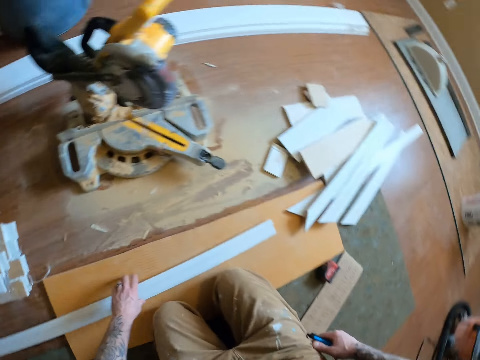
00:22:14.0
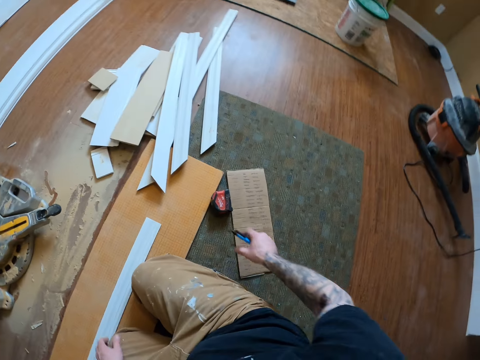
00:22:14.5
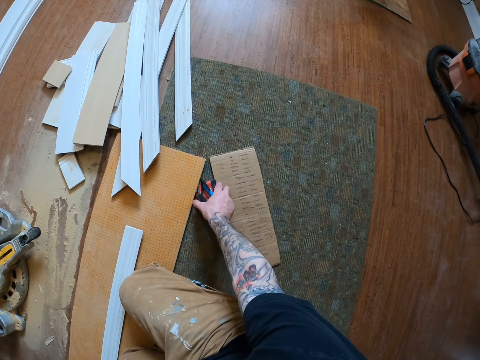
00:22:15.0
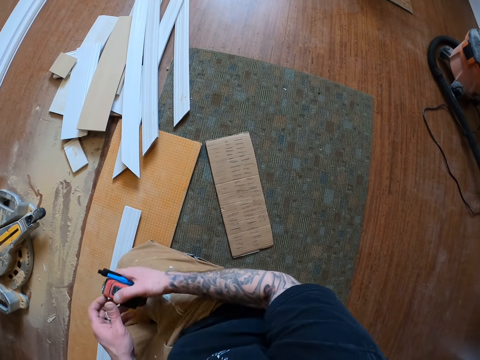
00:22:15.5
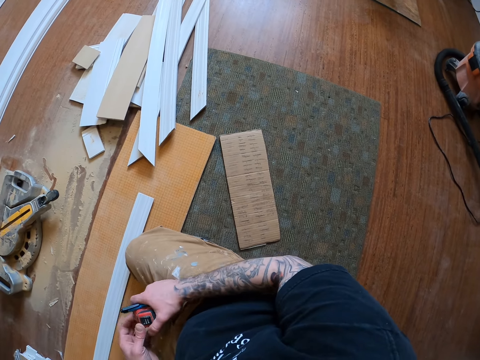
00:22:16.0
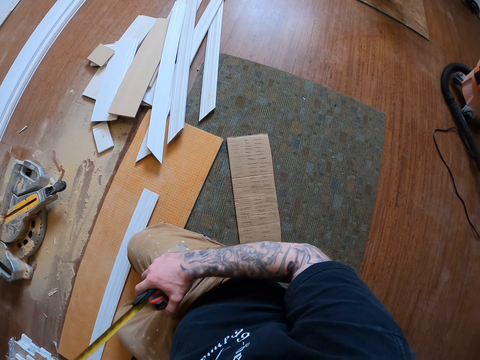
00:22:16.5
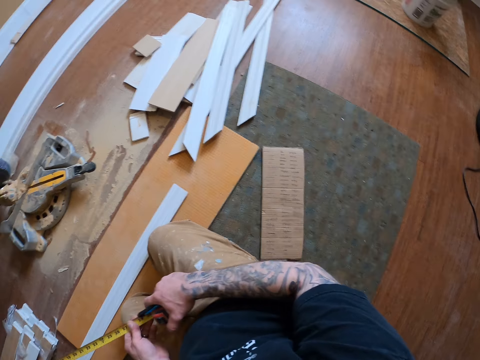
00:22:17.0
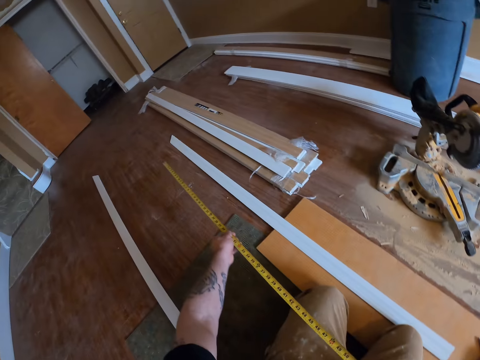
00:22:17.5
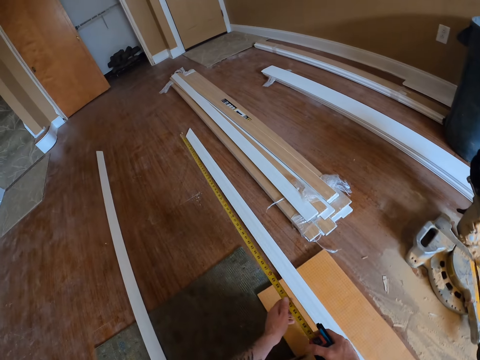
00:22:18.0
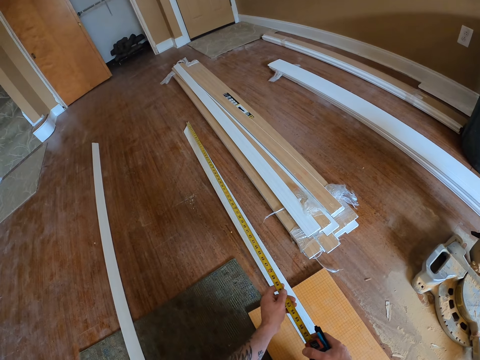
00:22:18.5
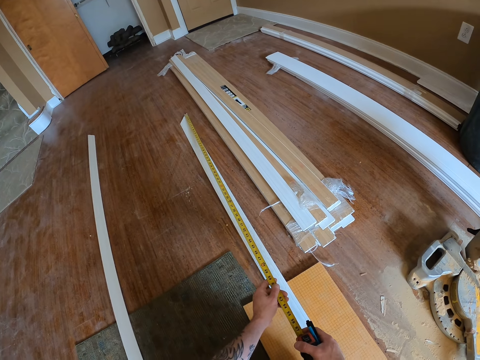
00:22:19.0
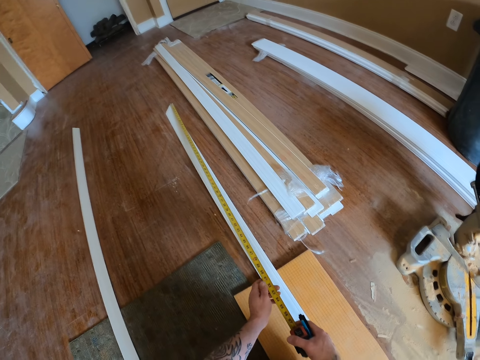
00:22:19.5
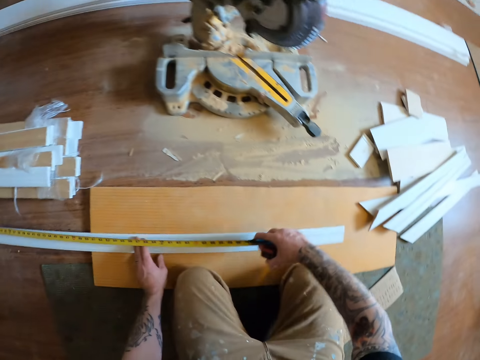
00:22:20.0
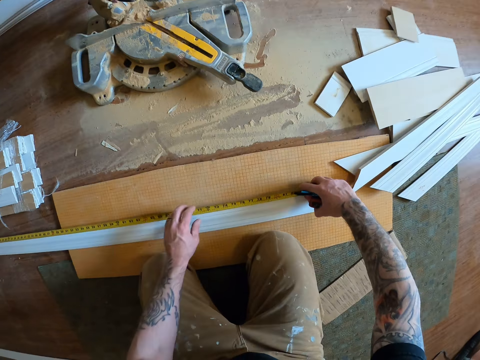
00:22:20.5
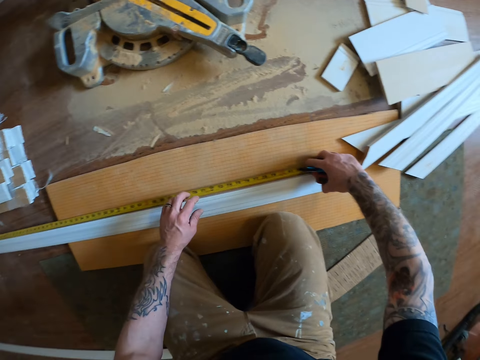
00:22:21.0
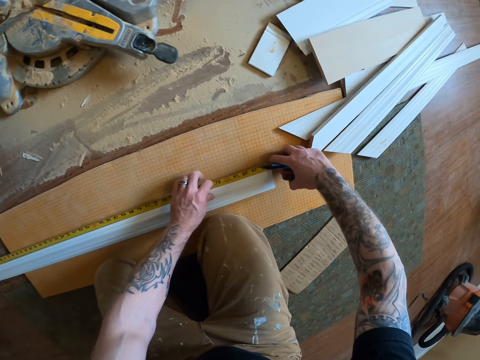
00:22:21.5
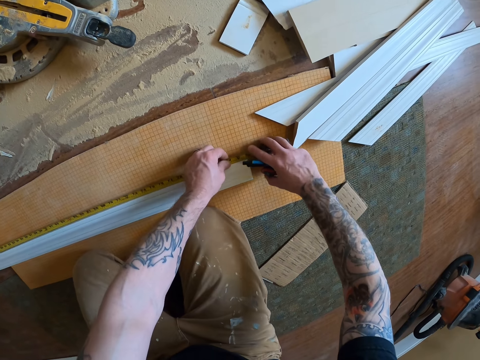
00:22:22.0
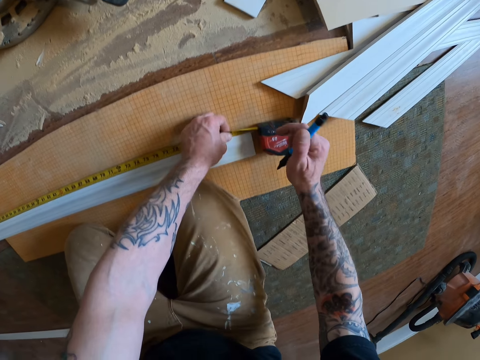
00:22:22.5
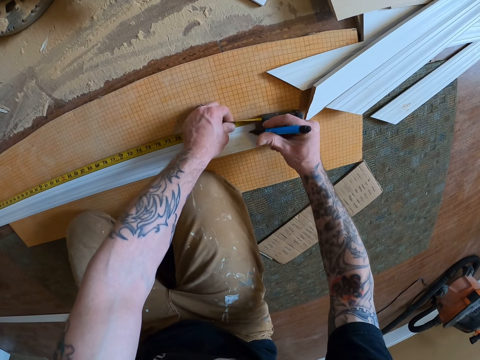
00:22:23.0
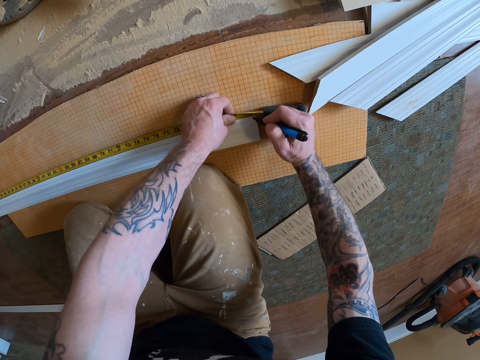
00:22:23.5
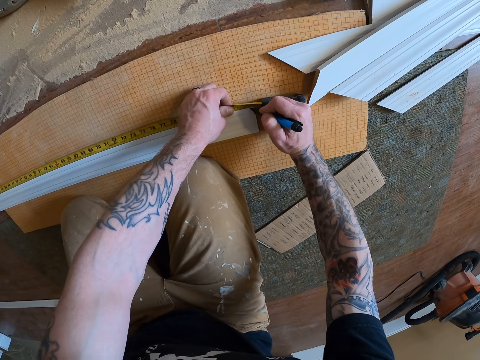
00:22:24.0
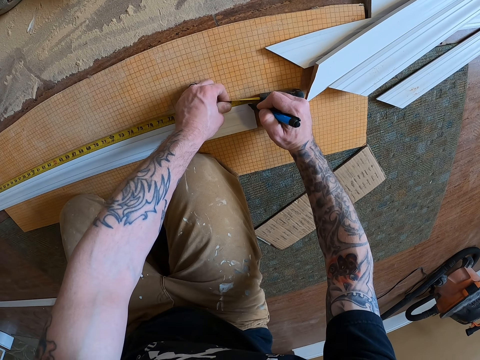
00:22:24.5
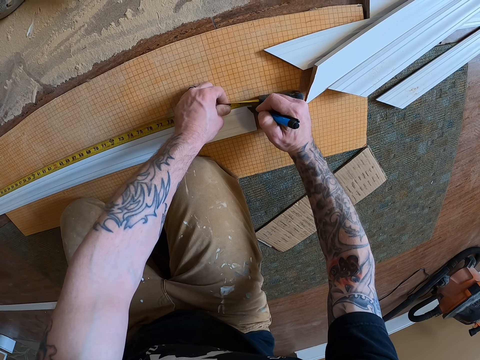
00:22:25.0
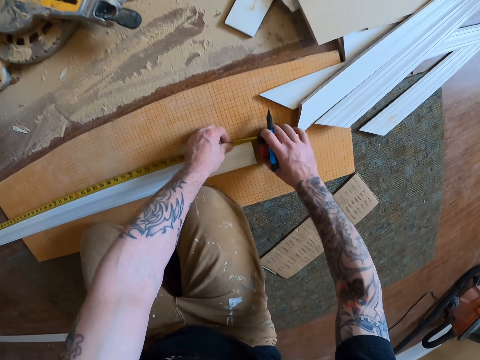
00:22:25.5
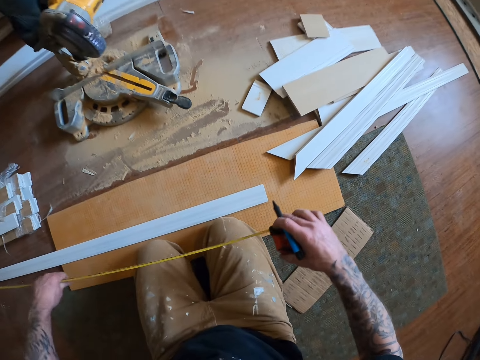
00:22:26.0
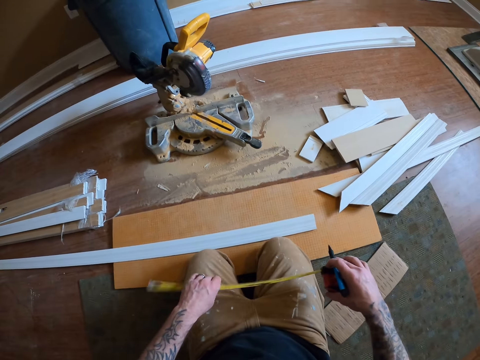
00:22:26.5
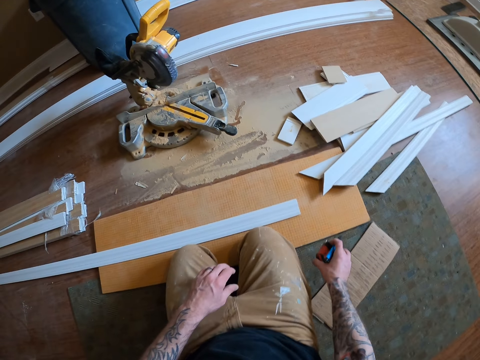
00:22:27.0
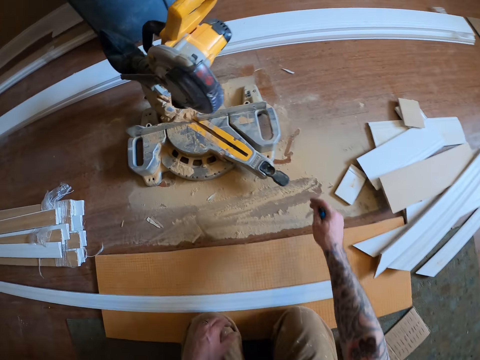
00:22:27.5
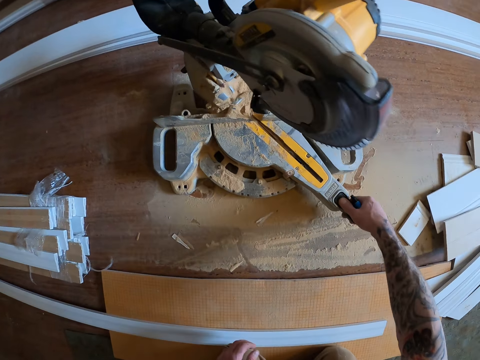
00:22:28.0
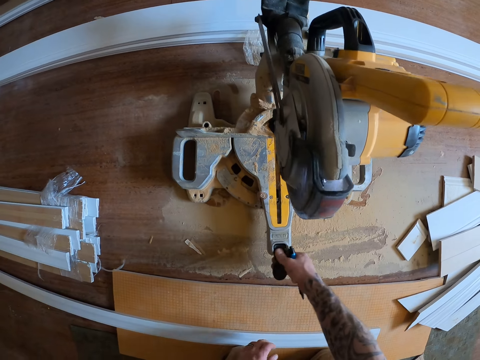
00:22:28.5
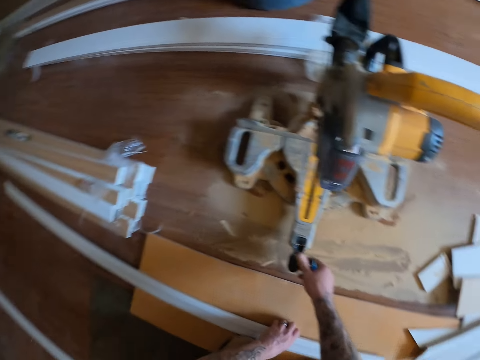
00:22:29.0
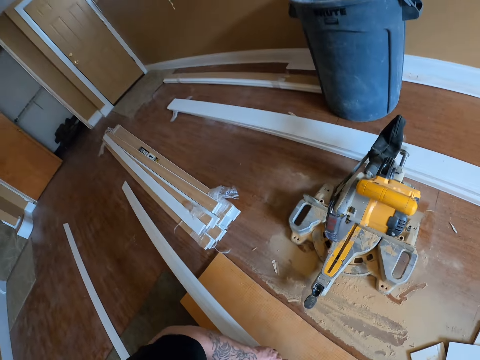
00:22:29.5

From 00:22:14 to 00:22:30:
The camera wearer puts the wood on the floor. He picks up the tape measure from the floor. He pulls the tape of the tape measure. He measures the height of the wood with the tape measure. He marks the wood with the pen. He pulls the tape back into the tape measure. He holds the tape measure and drops the tape measure on the floor. He turns the wood cutter or mitre saw with his right hand.

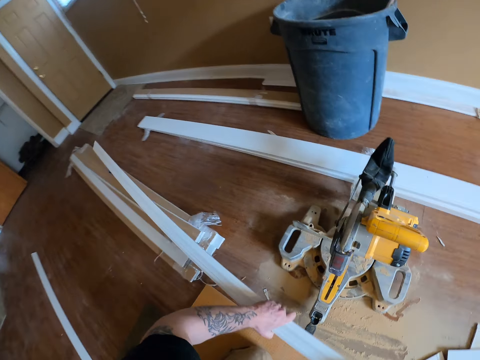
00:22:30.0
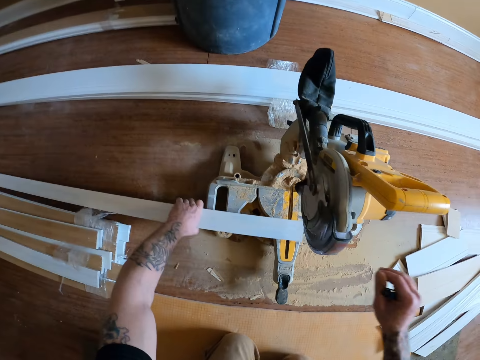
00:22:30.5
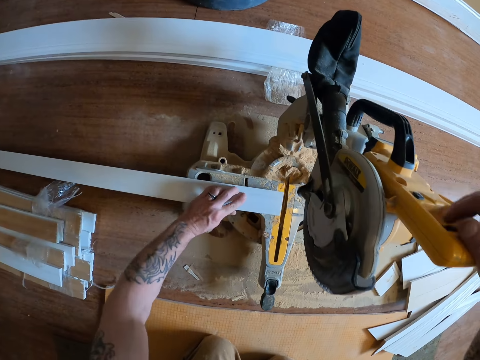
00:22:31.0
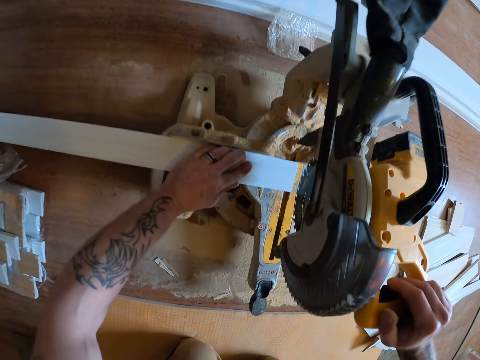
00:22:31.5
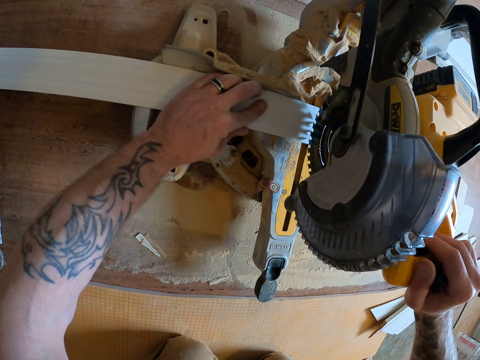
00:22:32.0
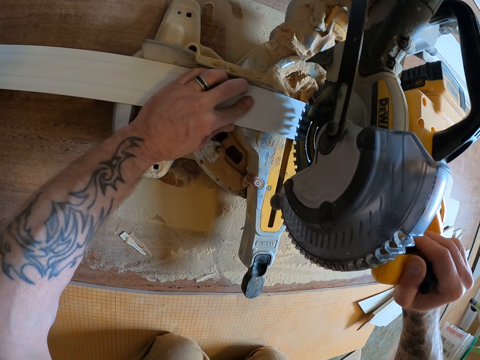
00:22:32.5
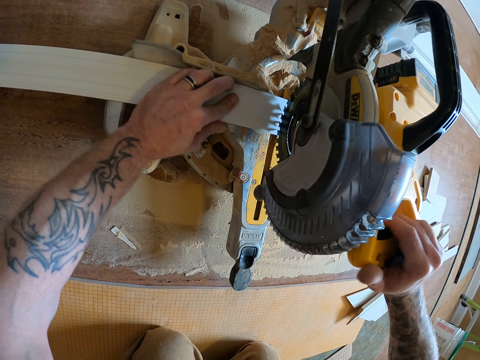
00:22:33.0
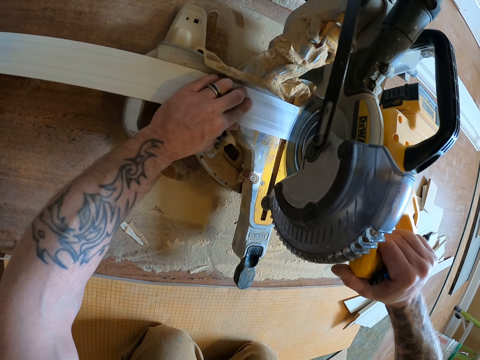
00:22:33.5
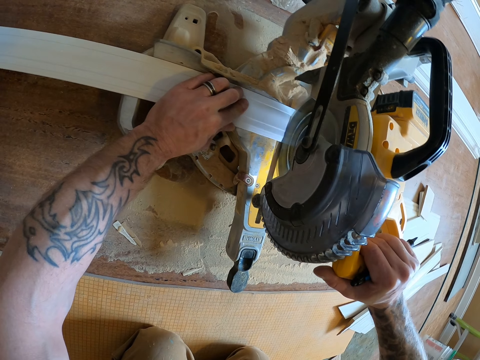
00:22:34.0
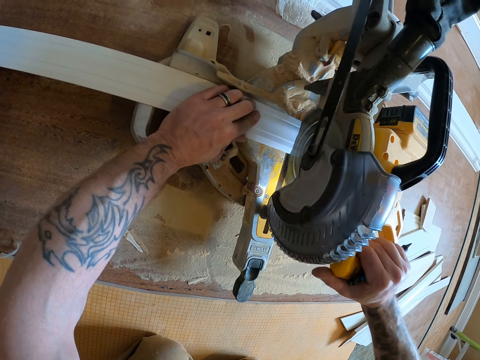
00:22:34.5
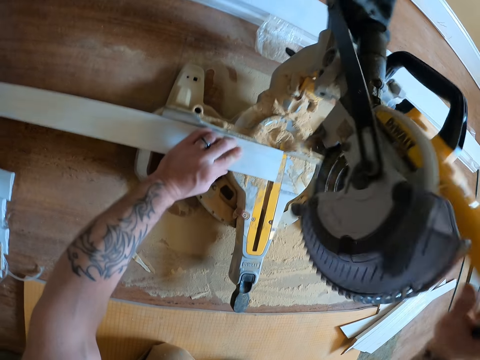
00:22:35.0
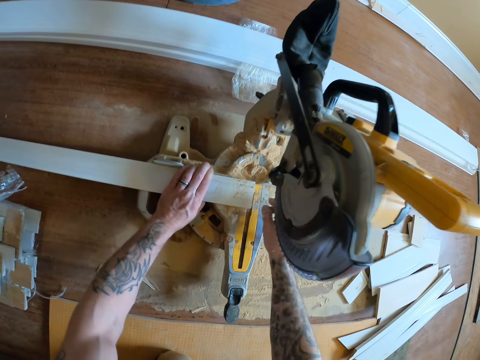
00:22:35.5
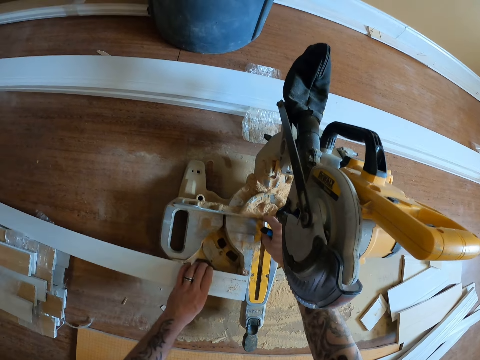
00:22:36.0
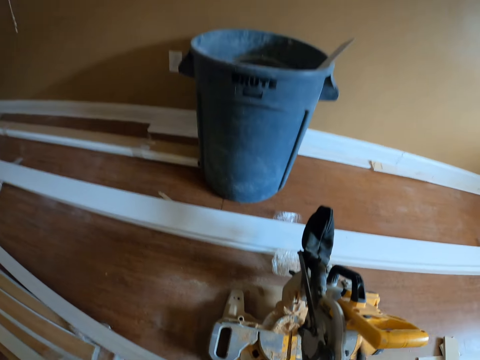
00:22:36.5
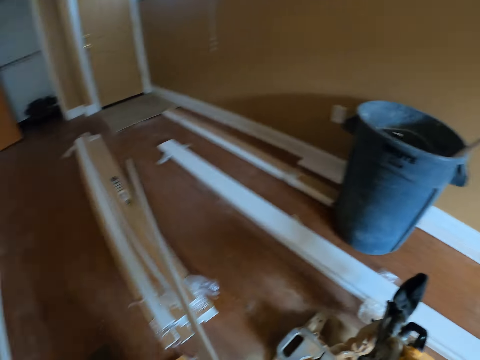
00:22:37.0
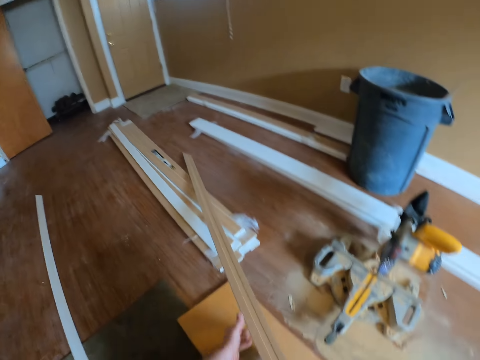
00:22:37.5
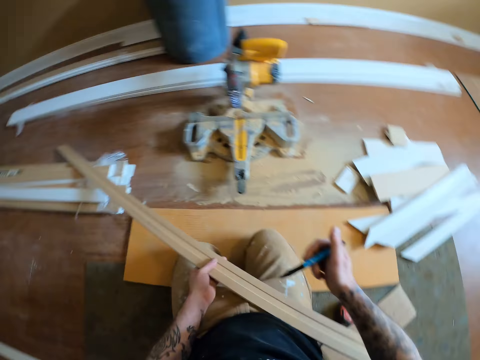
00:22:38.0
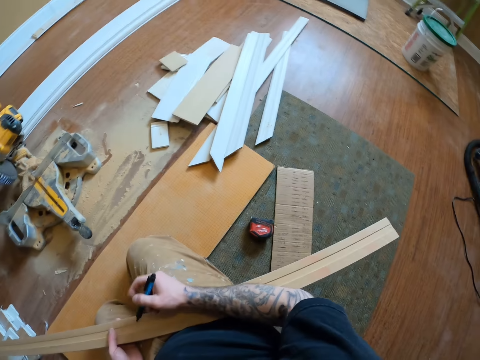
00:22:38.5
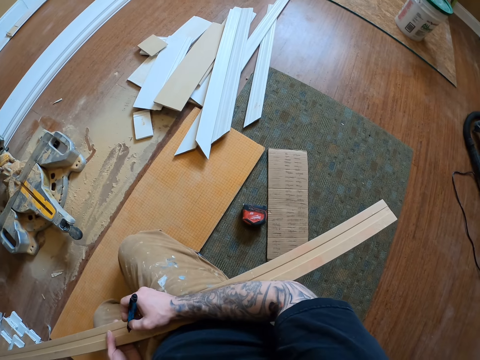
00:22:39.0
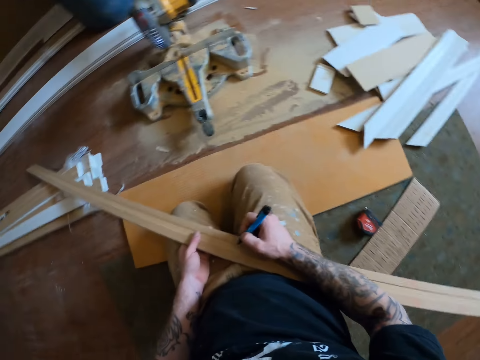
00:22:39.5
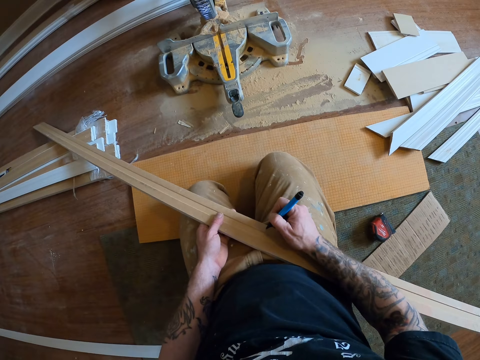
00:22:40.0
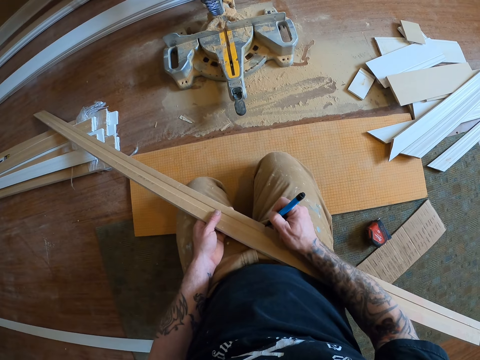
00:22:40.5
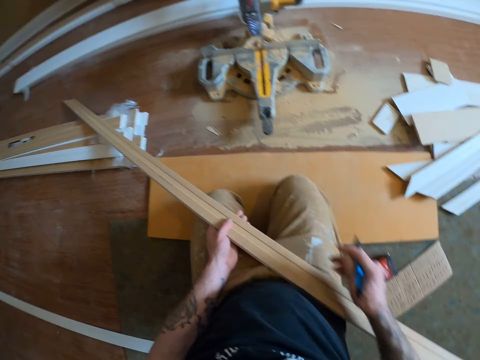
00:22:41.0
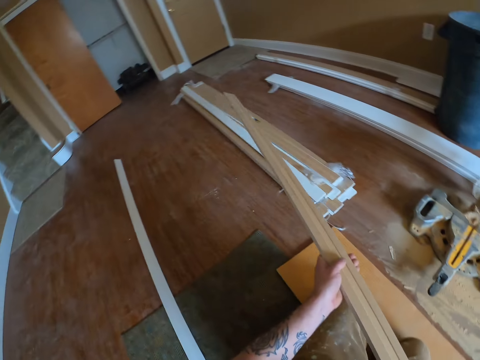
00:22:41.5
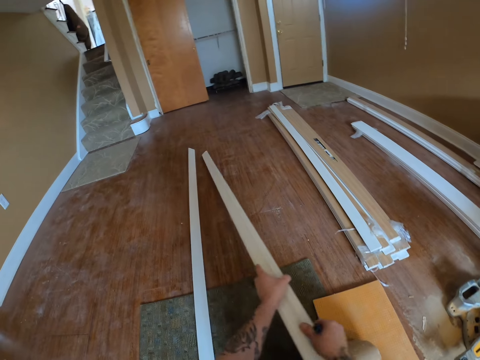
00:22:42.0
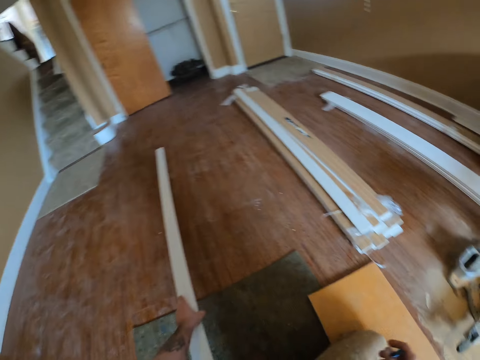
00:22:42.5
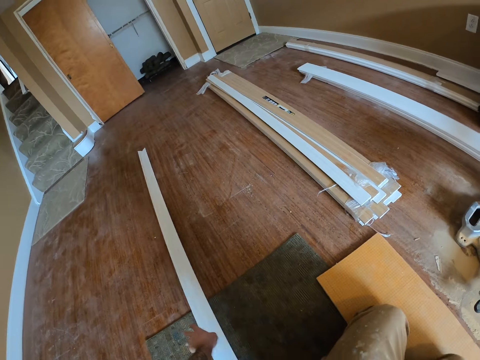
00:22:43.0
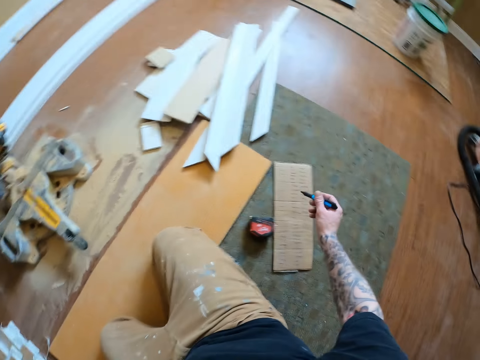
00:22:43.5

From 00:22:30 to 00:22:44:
The camera wearer picks up the wood on the floor. He places the wood under the mitre saw. He cuts the wood with the mitre saw on the floor. He picks up the cut part under the mitre saw. He throws the cut part into the bucket. He pulls the wood on the floor and holds the wood with his hands. He writes the measurements on the wood with a pen. He drops the wood on the floor.
